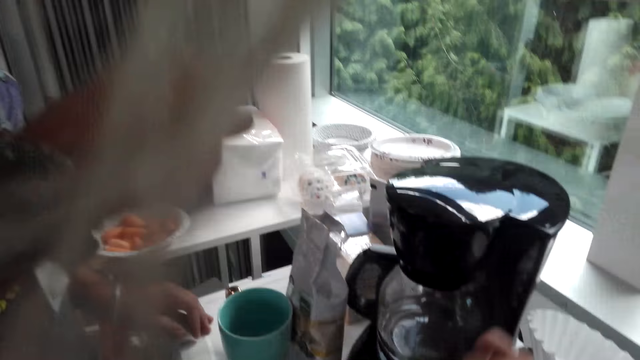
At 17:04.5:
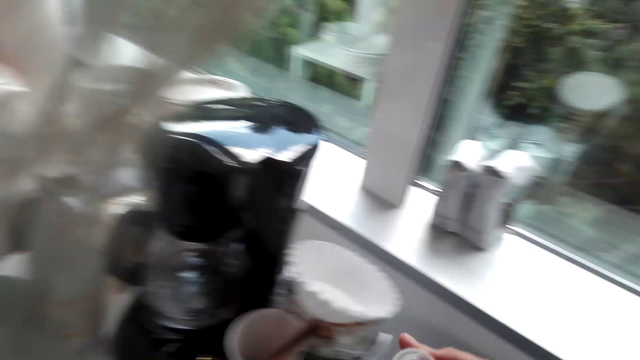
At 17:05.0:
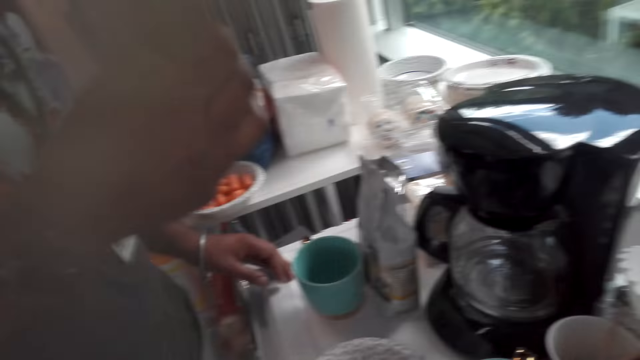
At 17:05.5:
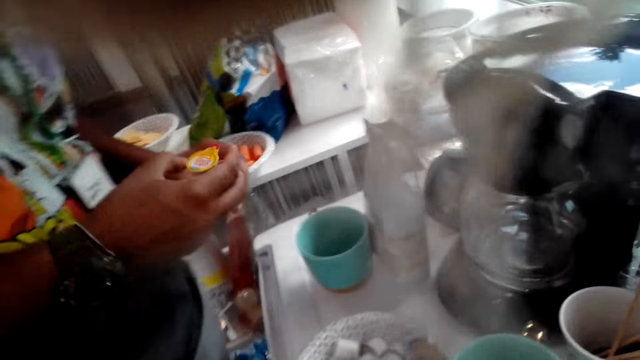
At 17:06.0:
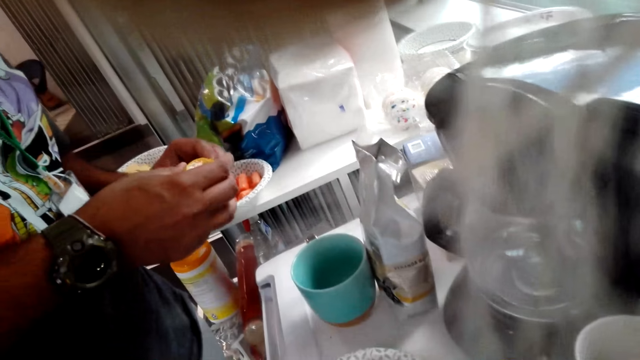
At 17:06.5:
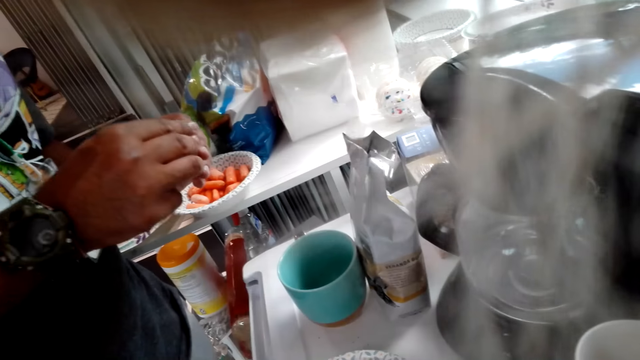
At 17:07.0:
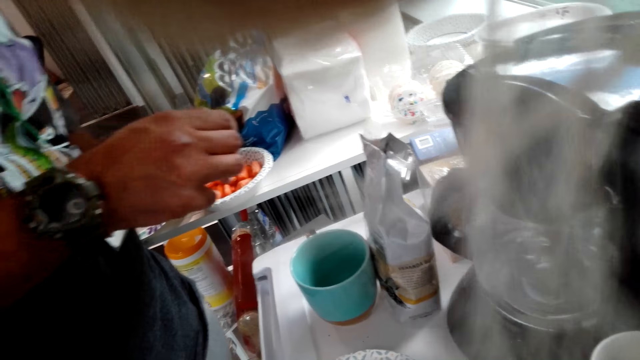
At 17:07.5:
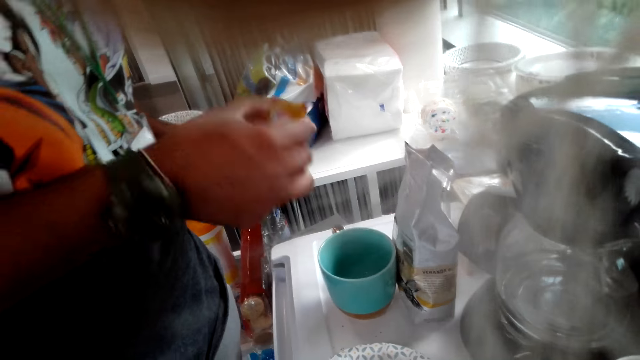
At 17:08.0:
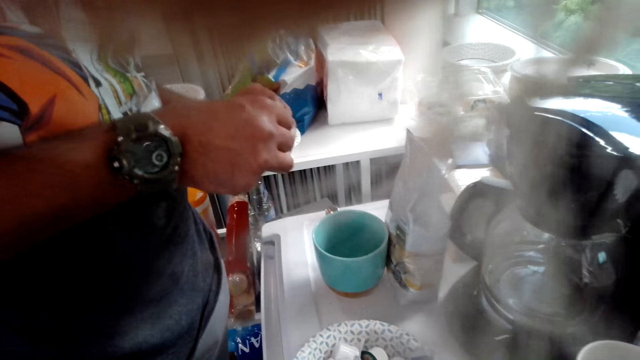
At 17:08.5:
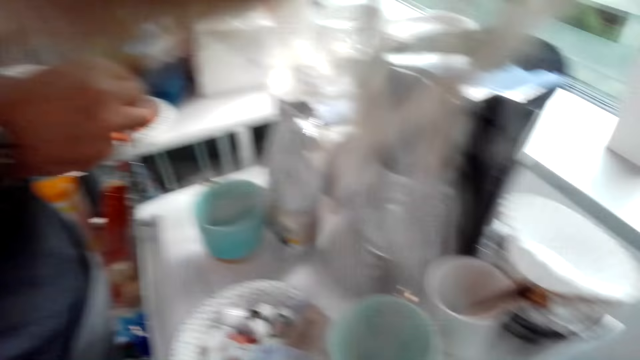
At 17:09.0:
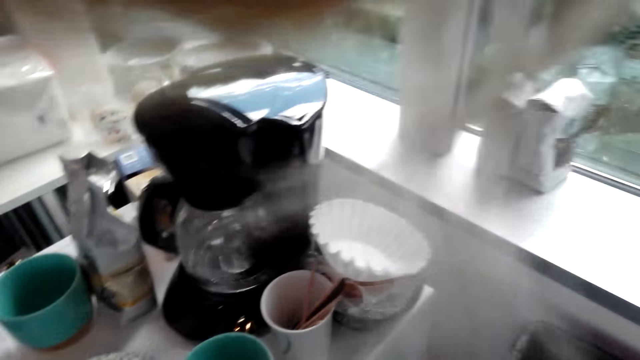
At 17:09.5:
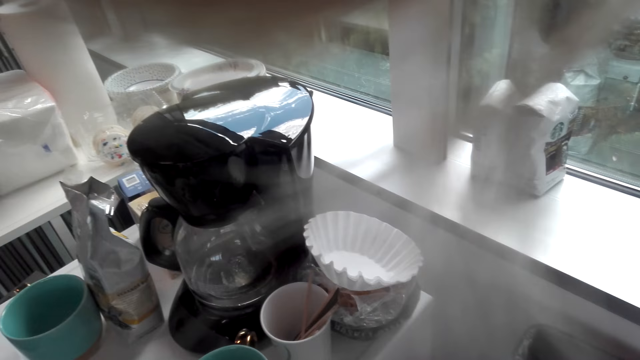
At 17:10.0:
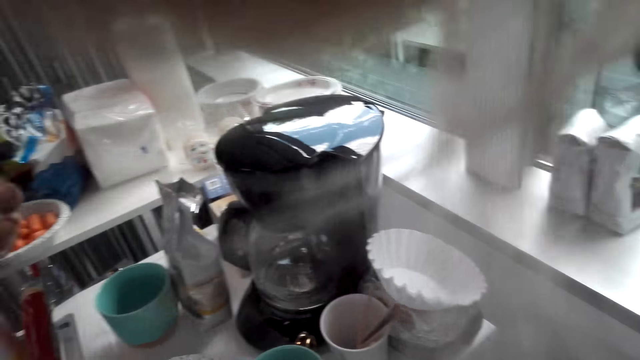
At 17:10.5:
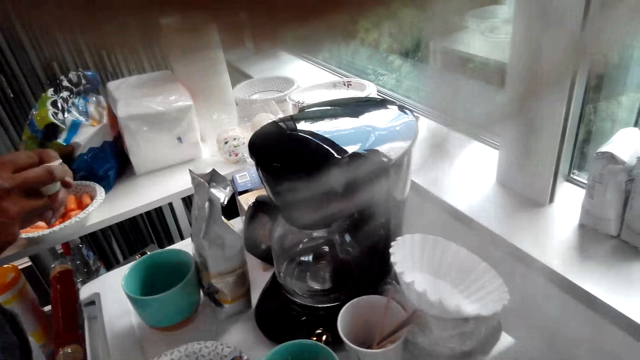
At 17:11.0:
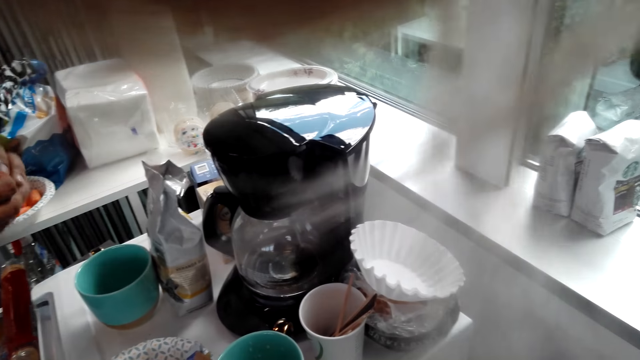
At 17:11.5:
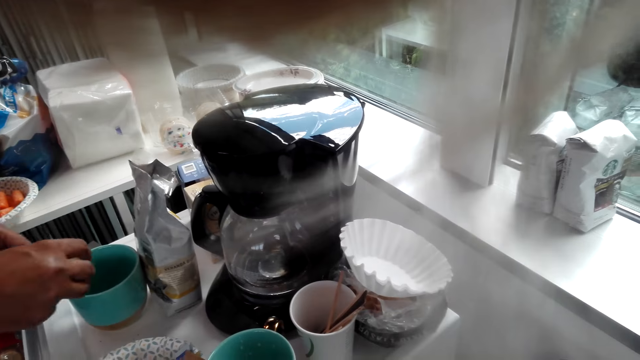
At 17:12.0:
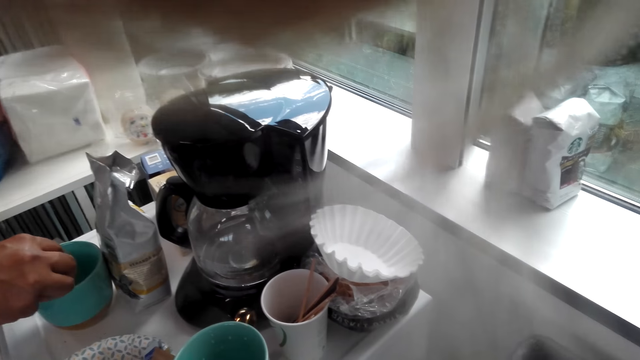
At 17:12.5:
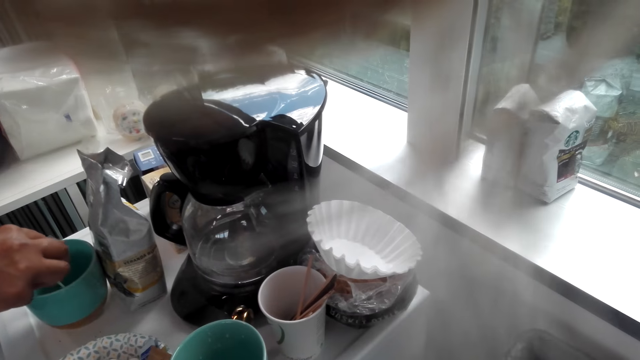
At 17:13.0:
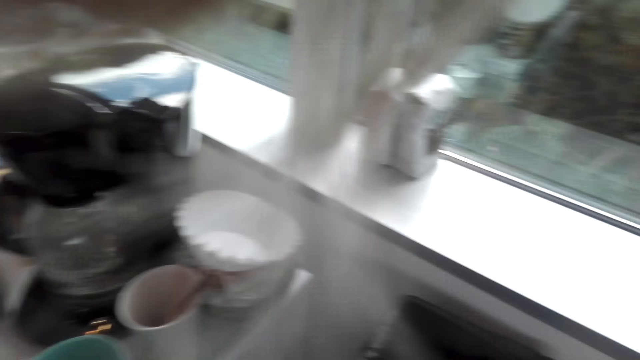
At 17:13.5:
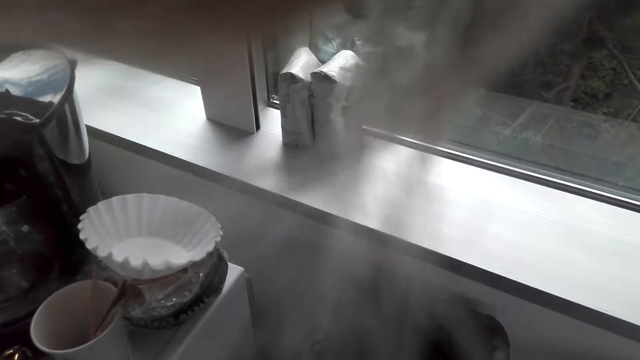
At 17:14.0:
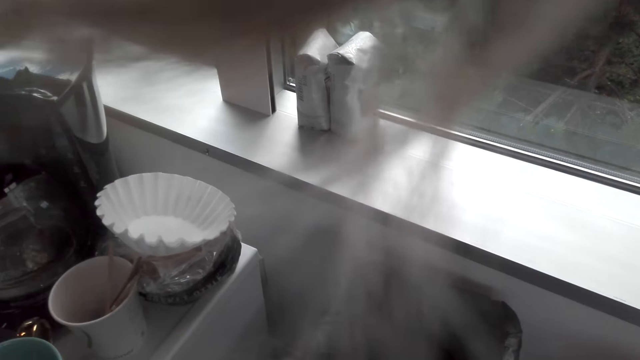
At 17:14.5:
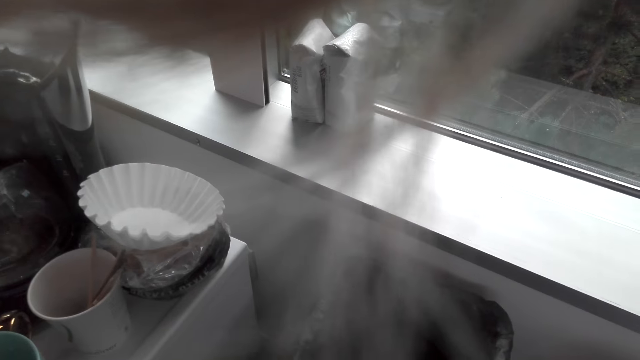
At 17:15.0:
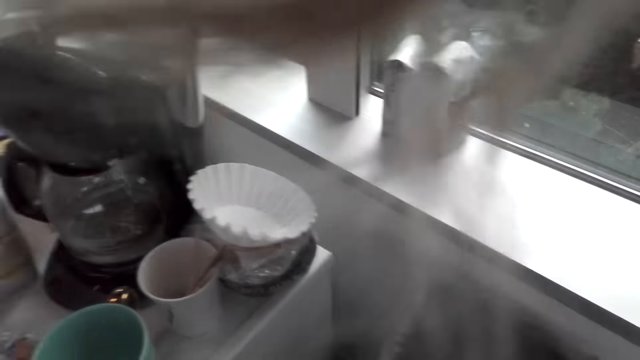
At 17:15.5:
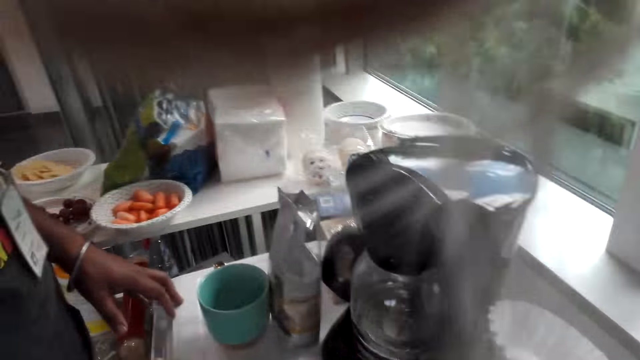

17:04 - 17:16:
The man opens something with both hands. The camera wearer does something. The man pours something in the cup.

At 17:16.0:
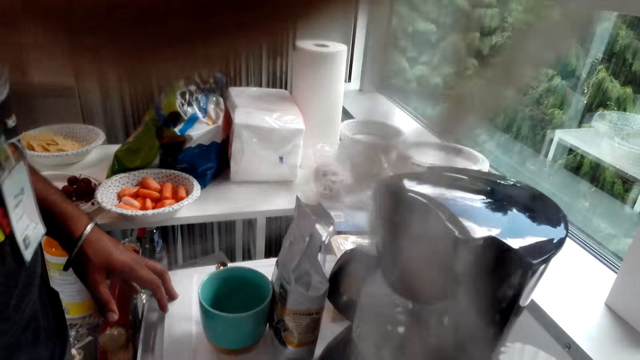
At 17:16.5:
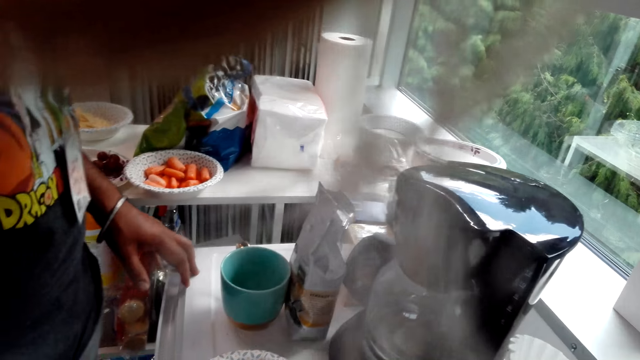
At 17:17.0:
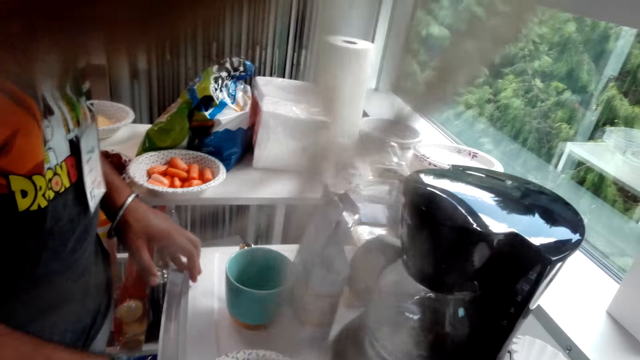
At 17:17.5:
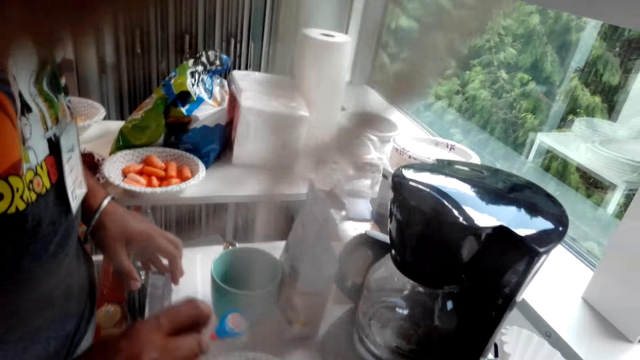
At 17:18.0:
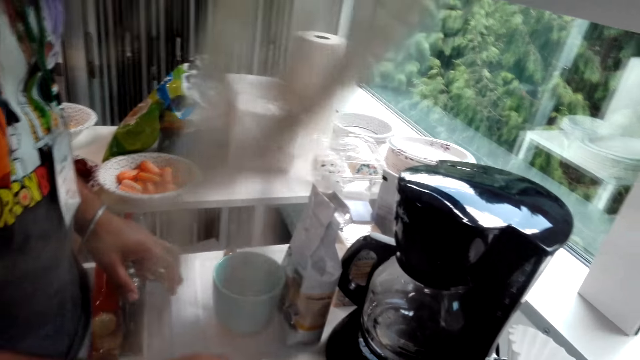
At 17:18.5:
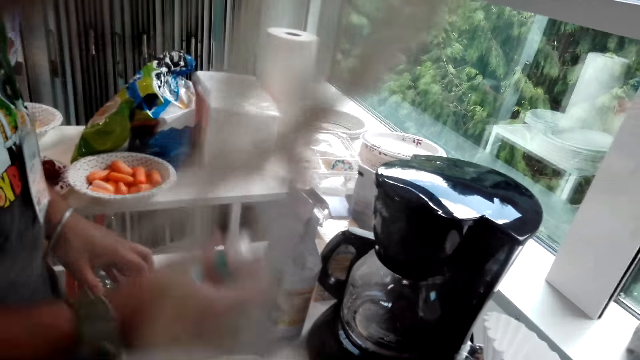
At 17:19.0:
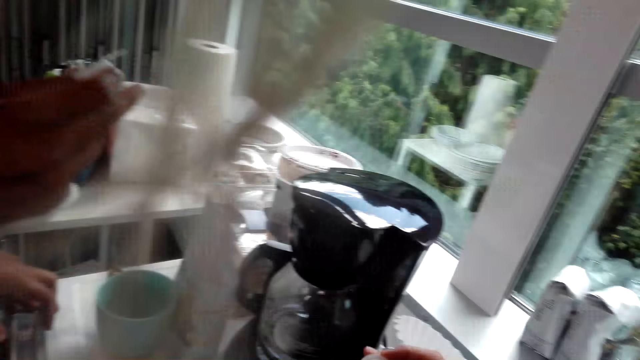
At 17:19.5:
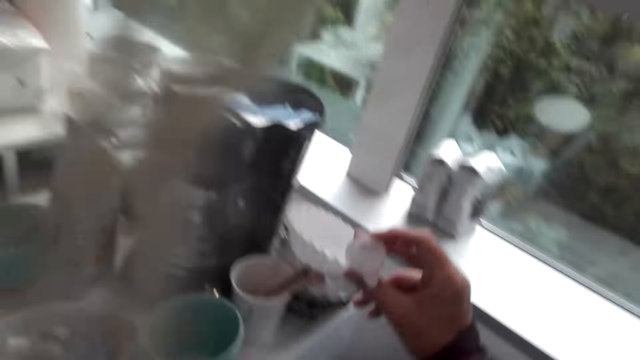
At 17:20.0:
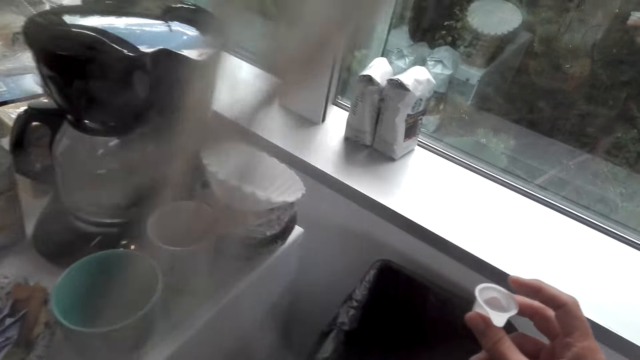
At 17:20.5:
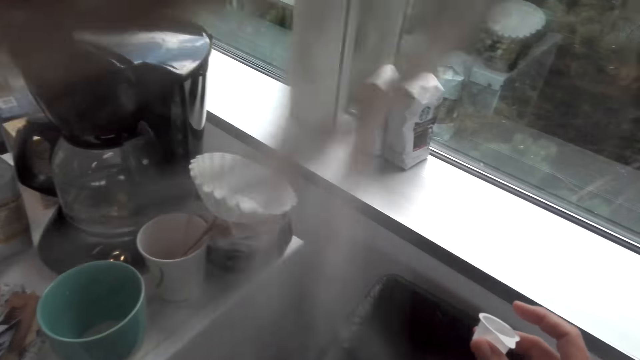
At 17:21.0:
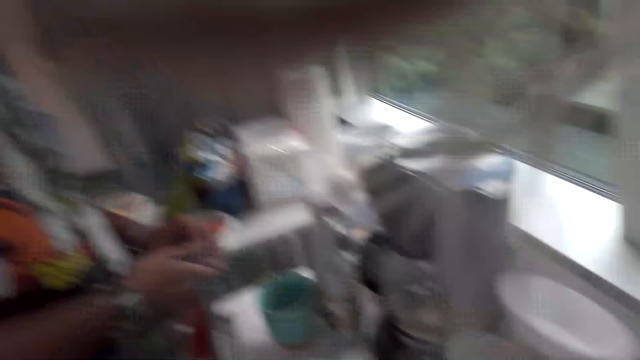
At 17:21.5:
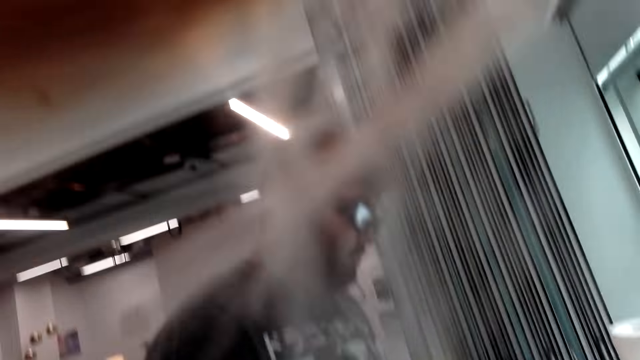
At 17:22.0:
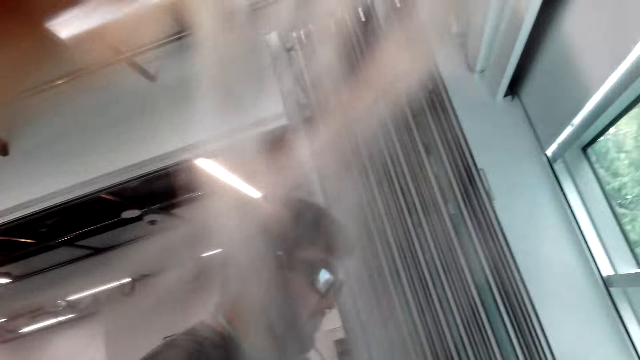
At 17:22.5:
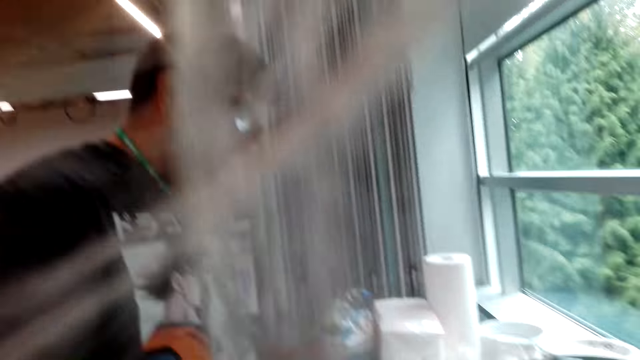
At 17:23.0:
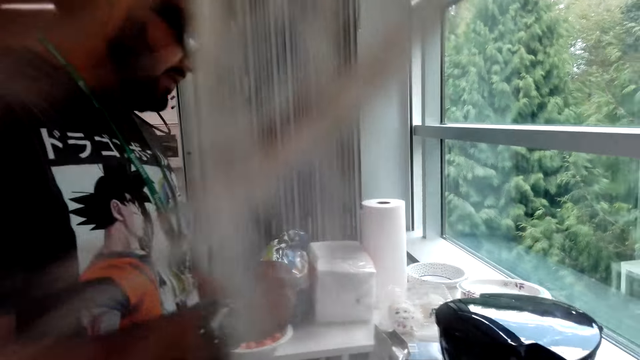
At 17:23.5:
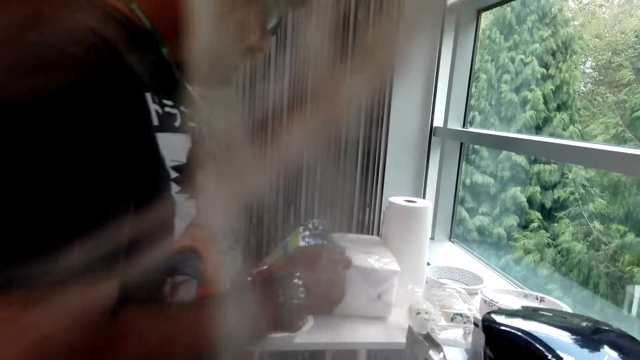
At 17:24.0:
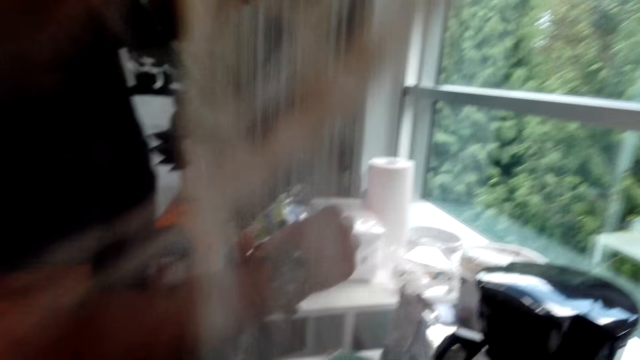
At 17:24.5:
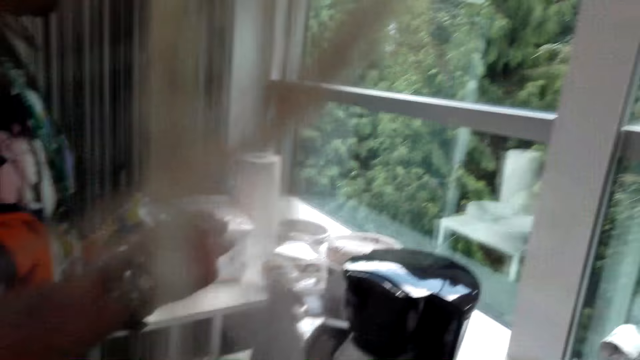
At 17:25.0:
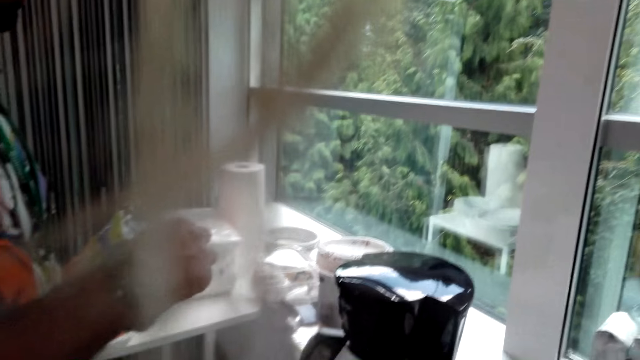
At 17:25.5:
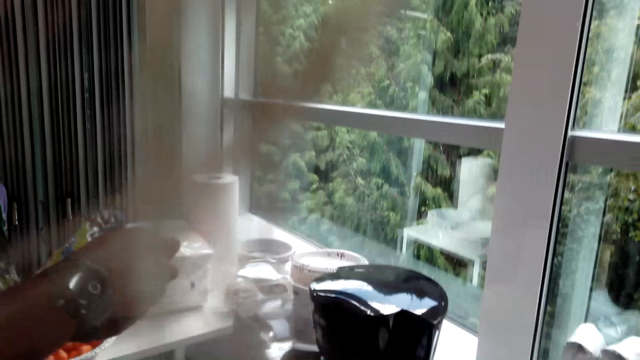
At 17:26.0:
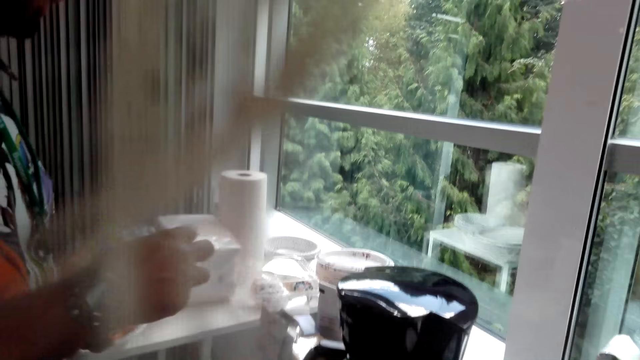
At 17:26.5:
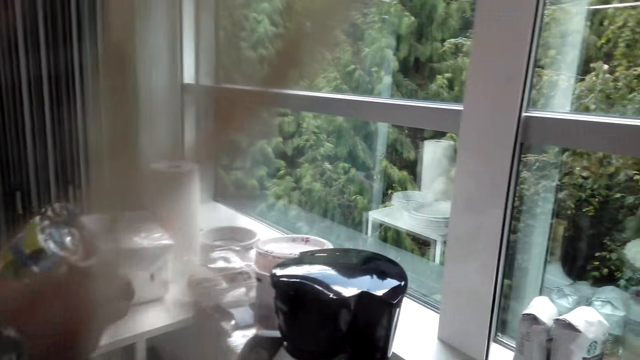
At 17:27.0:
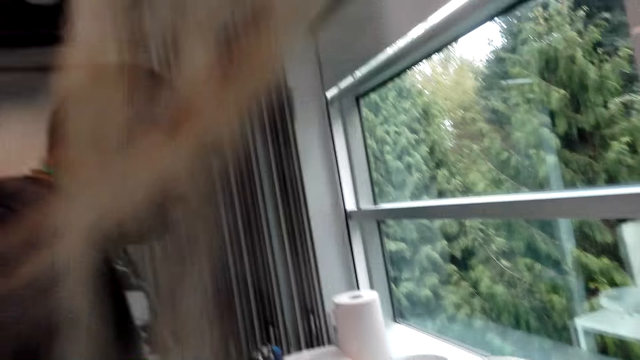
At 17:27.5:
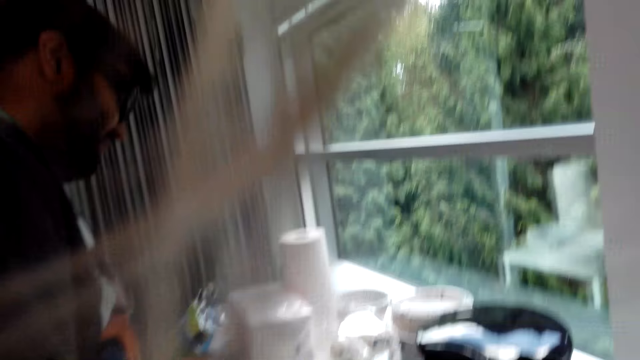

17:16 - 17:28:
The man picks something from the table. The camera wearer holds something on her right hand. She talks with the man.
